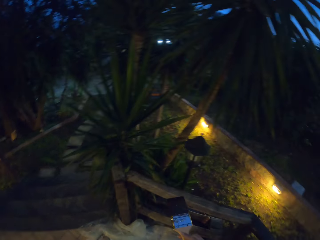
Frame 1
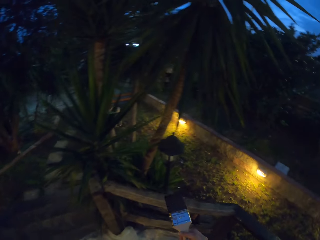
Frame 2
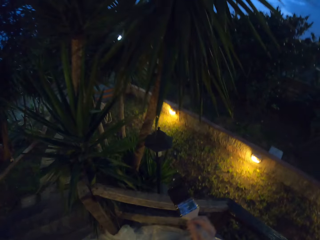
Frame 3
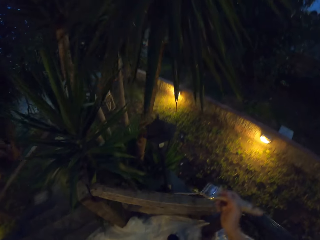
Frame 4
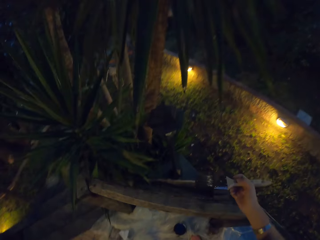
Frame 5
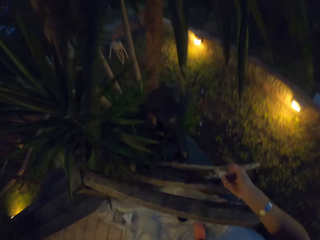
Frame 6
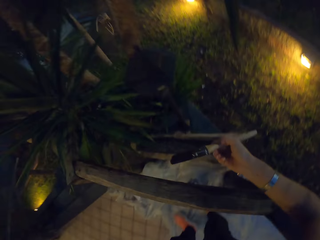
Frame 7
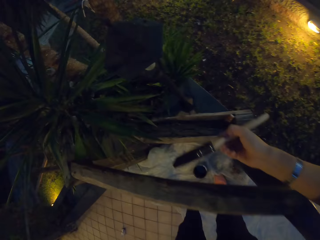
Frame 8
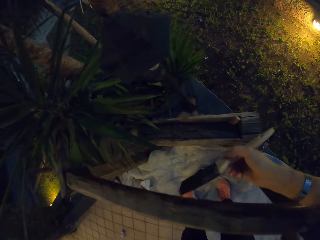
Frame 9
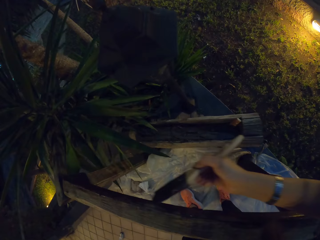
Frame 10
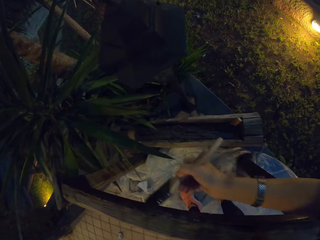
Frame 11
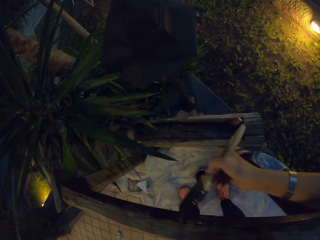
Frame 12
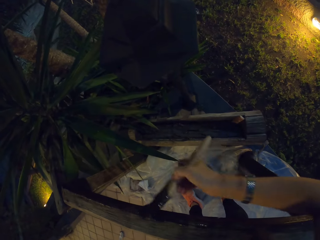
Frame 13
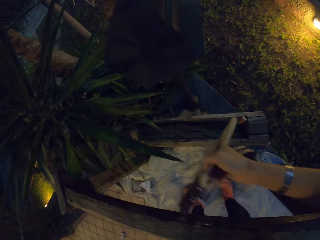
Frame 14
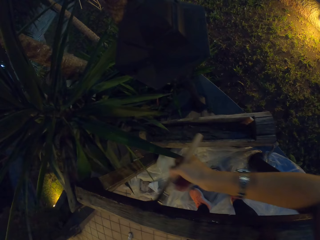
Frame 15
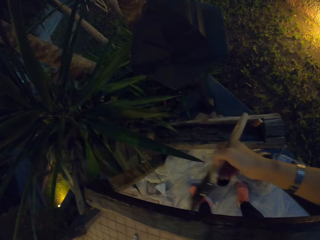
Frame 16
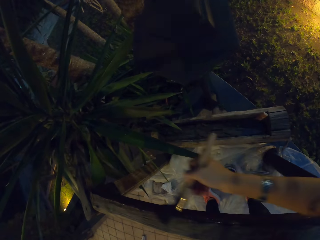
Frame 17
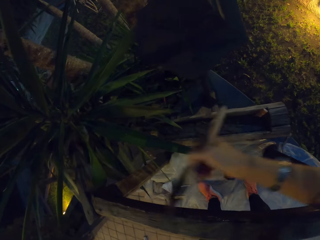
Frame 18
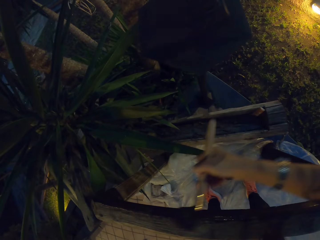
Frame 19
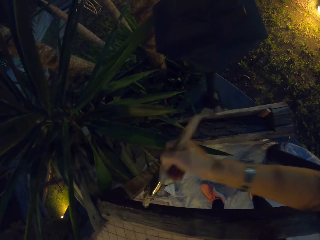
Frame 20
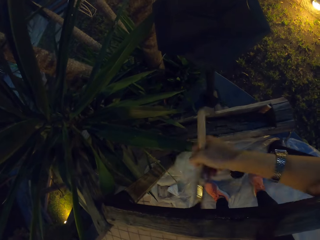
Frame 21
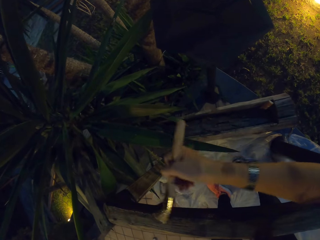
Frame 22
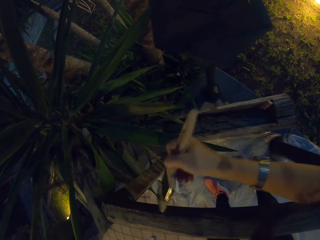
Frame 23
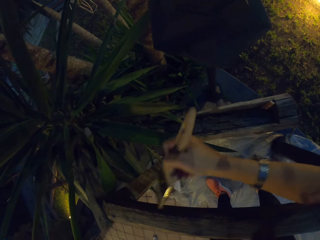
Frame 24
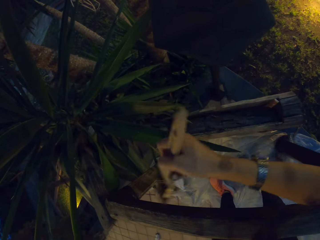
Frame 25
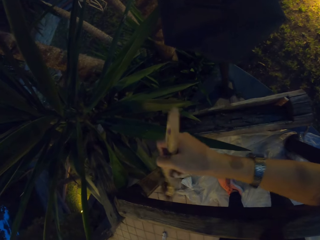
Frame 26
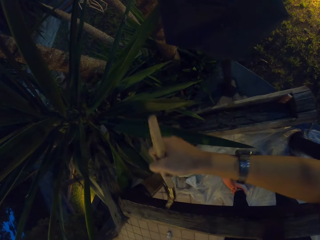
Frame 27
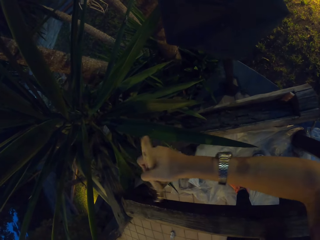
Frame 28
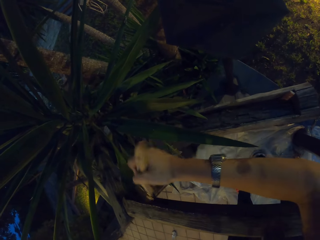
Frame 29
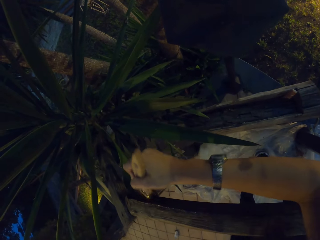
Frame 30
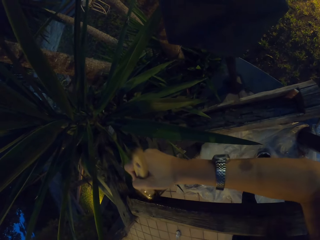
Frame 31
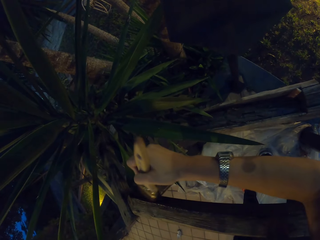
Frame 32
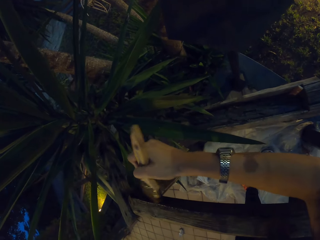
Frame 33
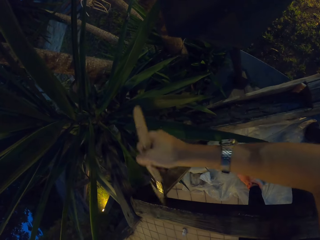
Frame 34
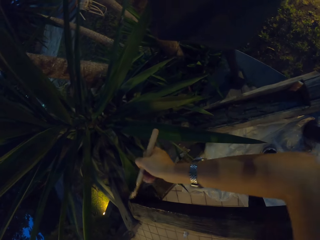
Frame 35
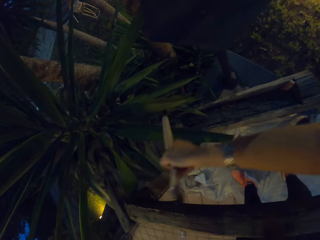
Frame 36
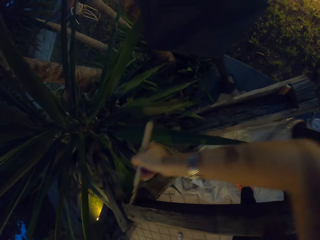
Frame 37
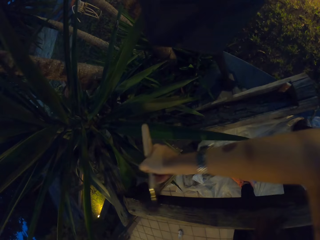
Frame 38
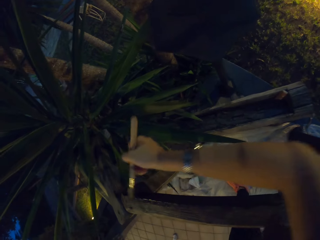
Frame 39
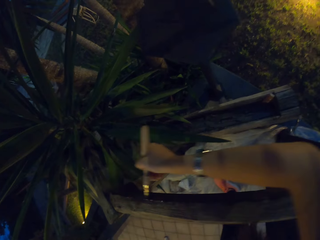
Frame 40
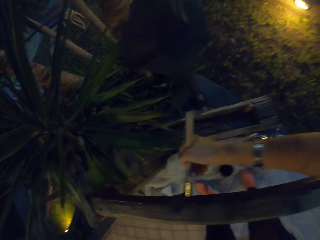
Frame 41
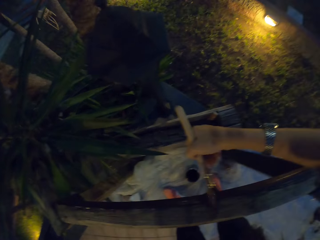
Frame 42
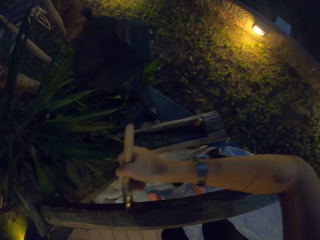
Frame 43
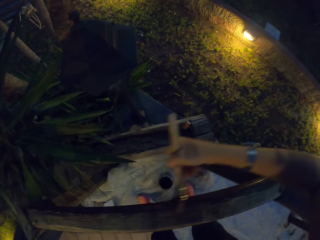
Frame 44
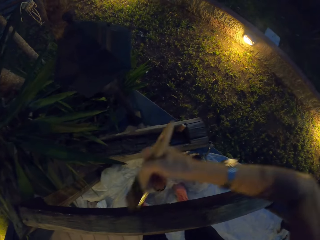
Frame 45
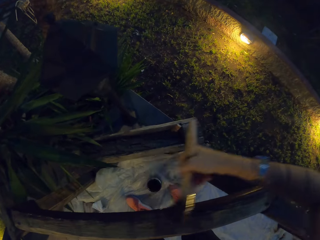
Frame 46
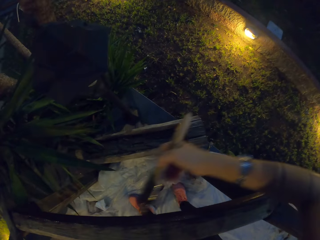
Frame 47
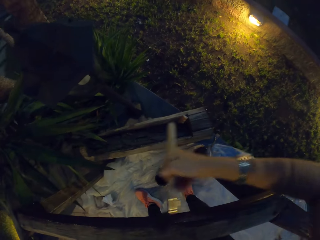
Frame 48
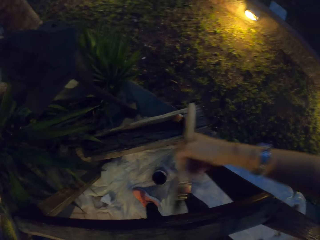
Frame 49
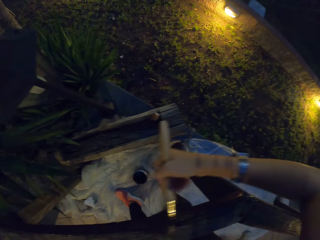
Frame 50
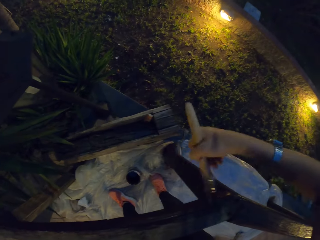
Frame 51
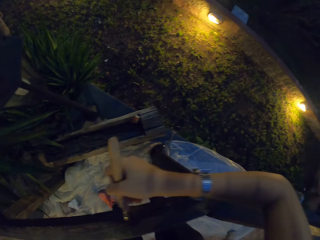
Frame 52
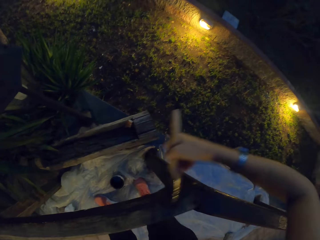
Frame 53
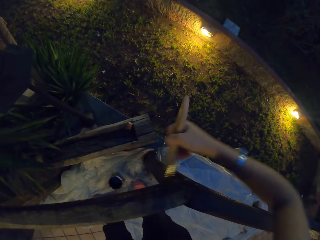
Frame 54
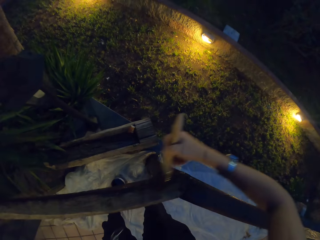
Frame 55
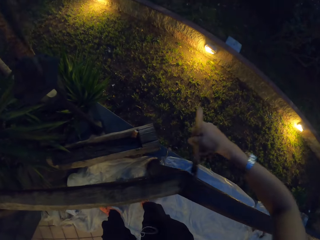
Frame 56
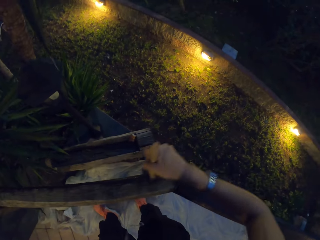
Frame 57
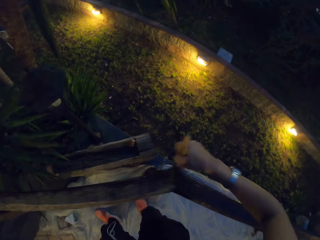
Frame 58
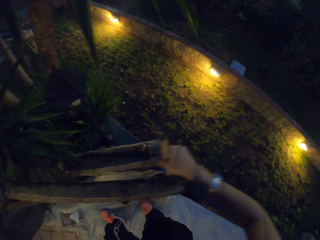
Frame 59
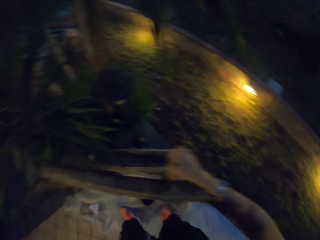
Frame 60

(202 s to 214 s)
The camera wearer paints the wooden stair rail with the paint brush.

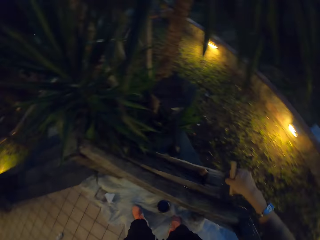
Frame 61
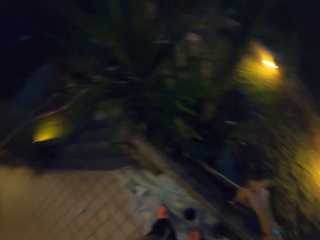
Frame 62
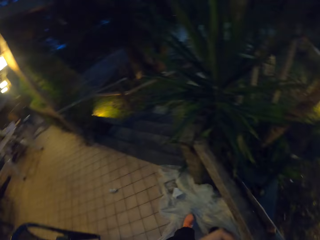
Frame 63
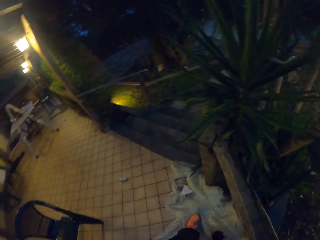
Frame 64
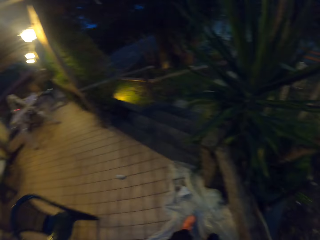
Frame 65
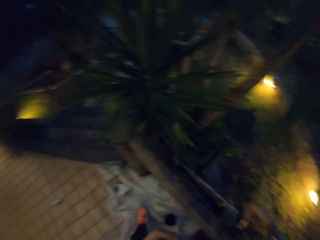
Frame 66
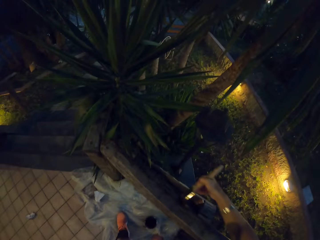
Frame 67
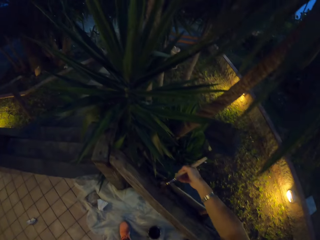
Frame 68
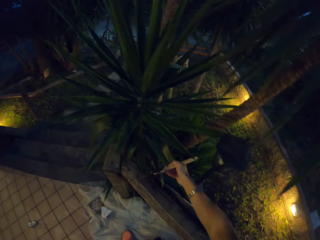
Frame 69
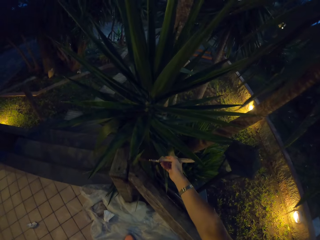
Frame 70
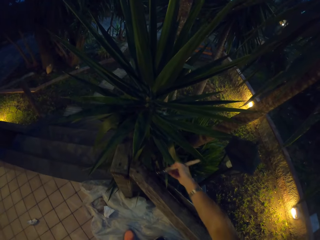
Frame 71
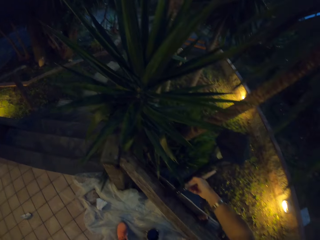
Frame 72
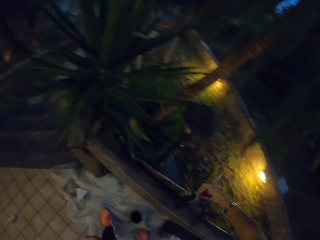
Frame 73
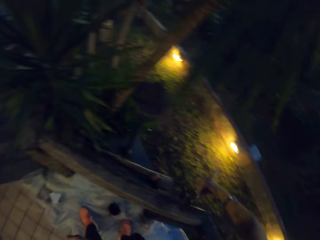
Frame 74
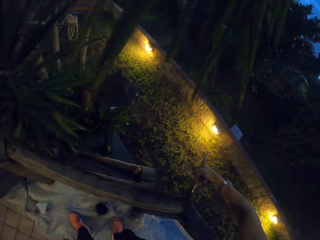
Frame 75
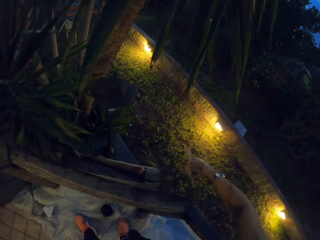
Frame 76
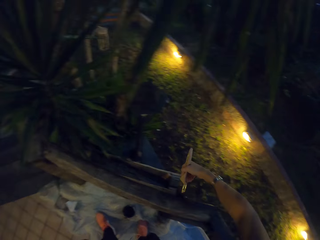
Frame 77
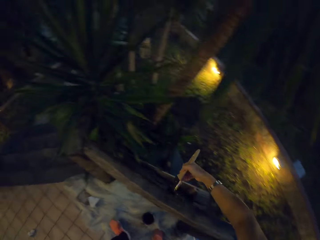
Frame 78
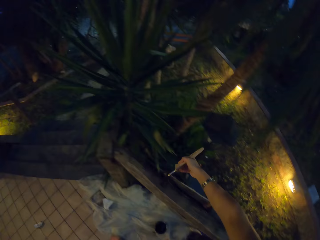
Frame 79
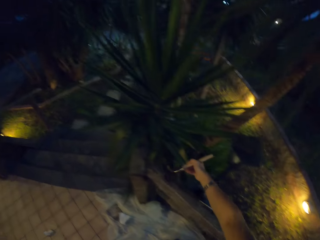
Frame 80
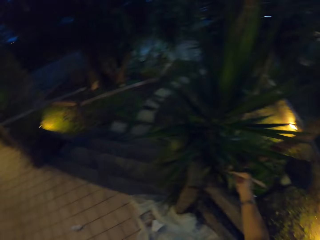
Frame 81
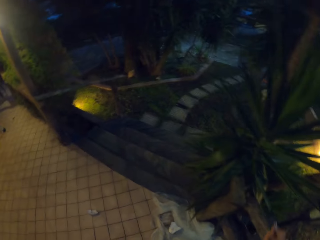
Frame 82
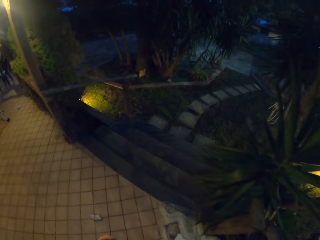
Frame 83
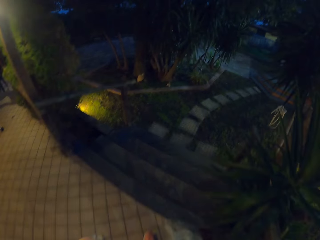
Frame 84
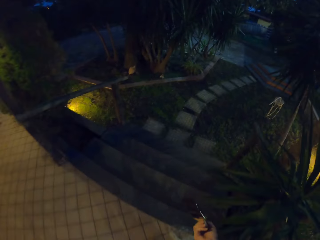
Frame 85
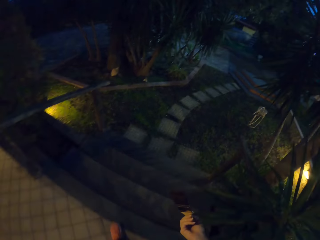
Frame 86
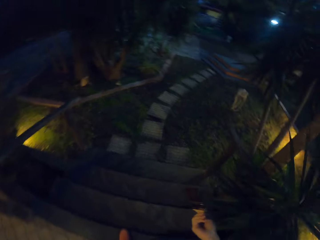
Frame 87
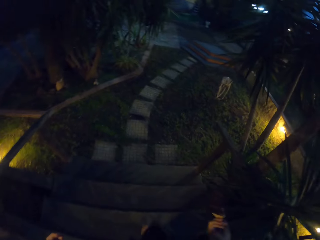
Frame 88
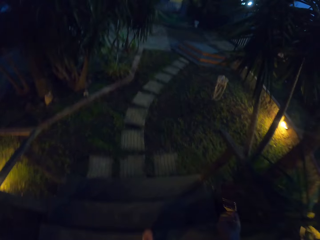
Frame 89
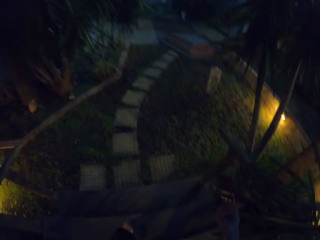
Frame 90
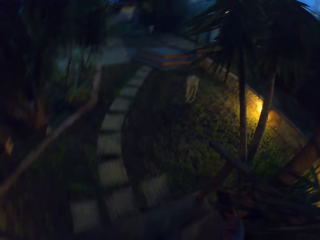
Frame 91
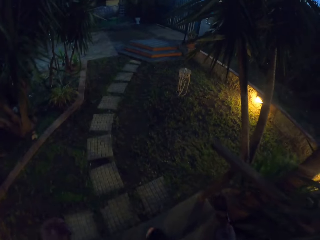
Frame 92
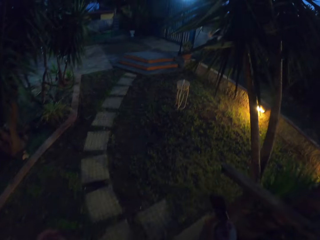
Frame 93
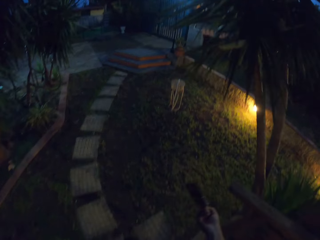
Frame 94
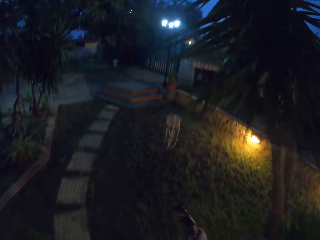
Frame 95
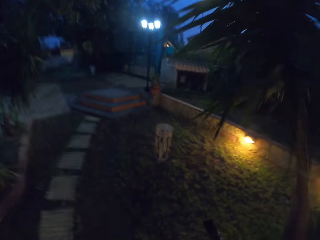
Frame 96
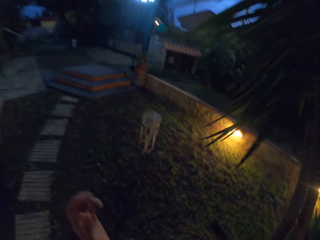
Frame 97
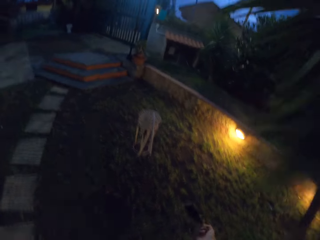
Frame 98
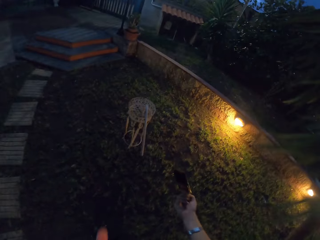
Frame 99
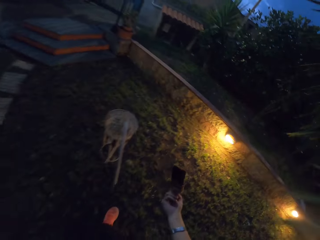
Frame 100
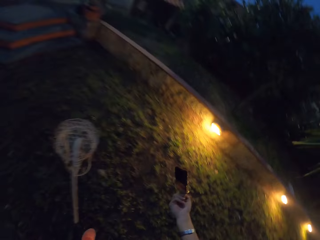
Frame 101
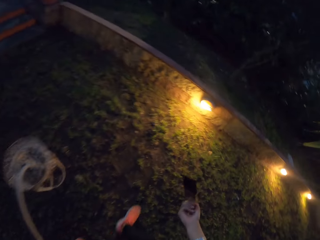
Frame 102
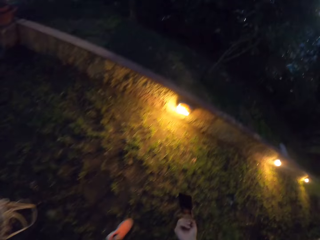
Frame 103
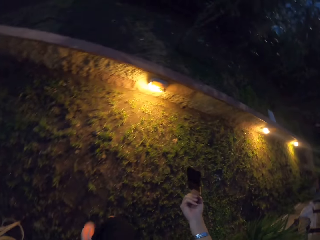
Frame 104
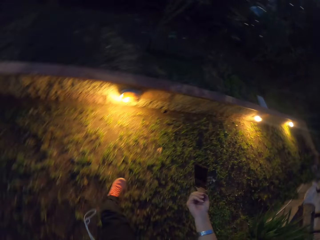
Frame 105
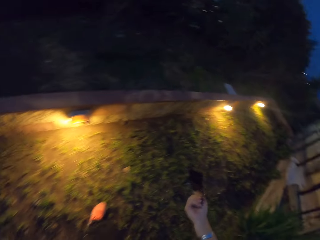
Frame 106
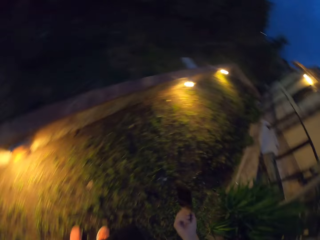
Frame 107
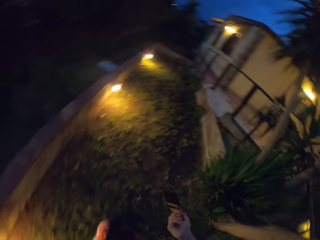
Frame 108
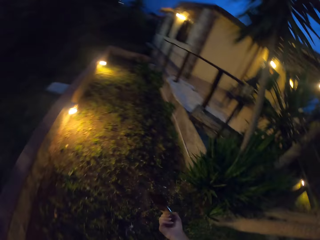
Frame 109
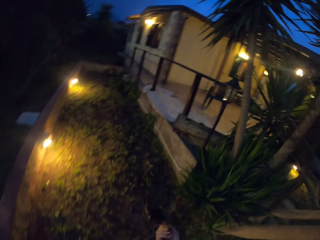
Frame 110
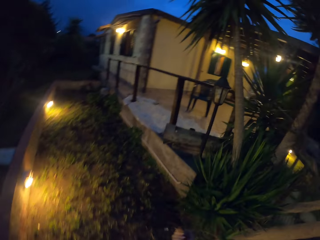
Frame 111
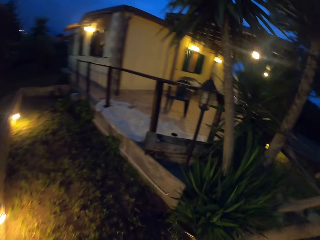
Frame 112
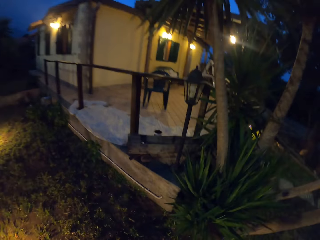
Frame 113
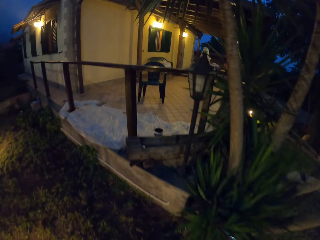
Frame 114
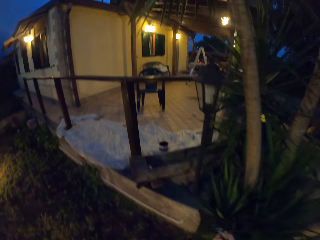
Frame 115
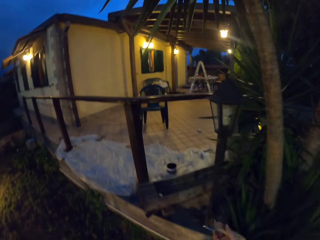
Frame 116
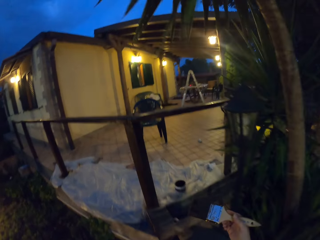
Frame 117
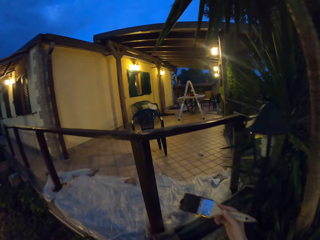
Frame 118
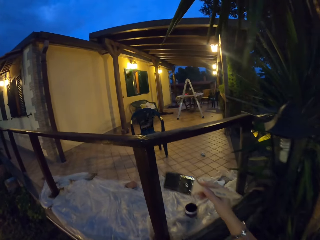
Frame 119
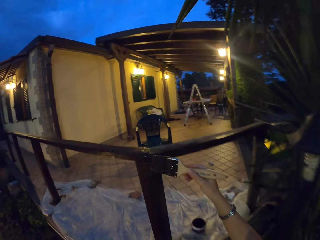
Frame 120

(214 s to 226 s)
The camera wearer walks in the compound.
